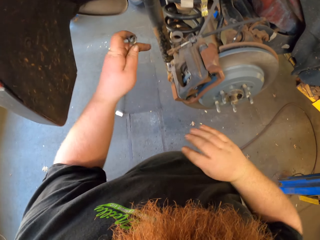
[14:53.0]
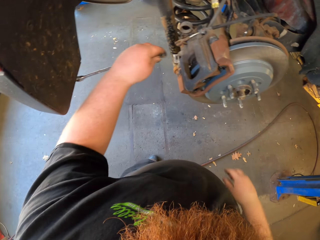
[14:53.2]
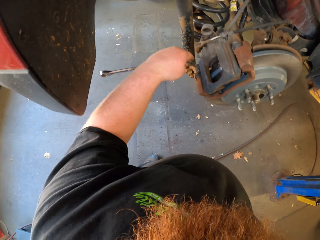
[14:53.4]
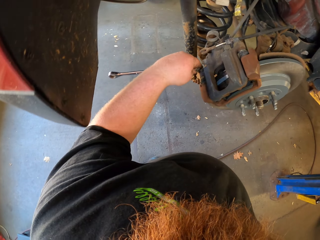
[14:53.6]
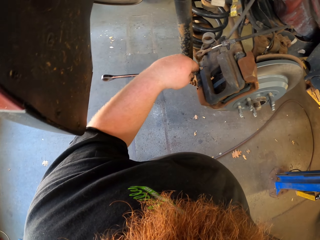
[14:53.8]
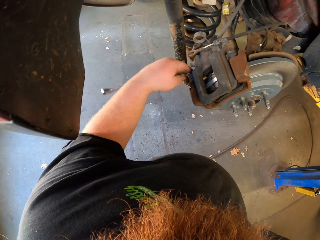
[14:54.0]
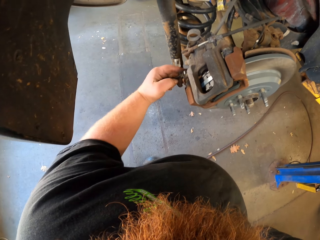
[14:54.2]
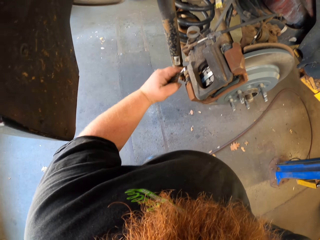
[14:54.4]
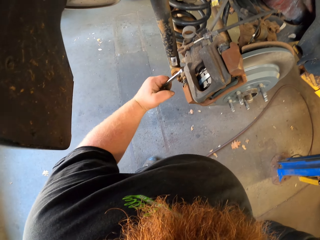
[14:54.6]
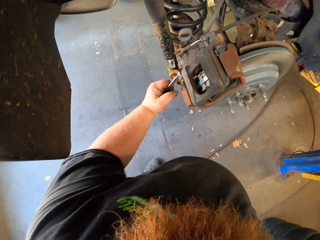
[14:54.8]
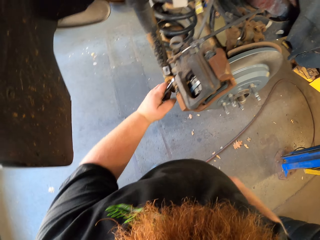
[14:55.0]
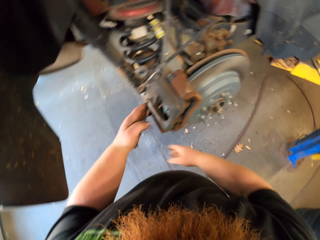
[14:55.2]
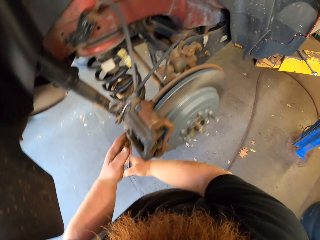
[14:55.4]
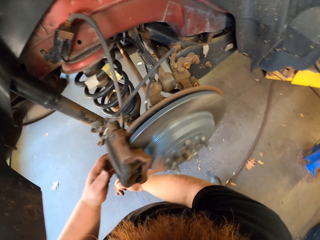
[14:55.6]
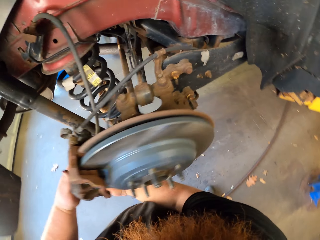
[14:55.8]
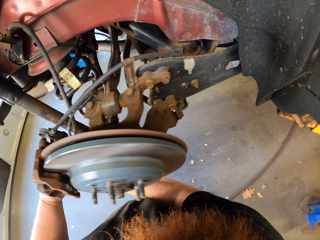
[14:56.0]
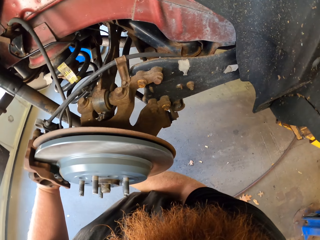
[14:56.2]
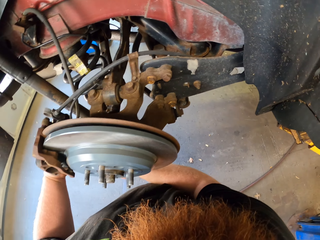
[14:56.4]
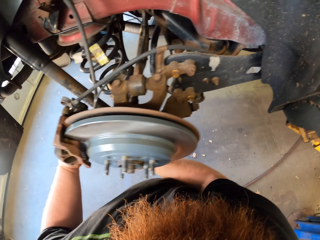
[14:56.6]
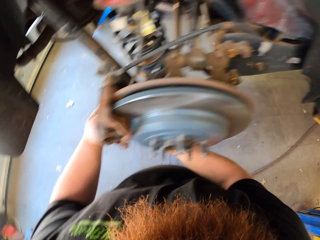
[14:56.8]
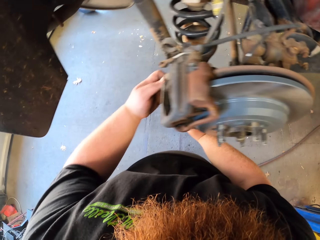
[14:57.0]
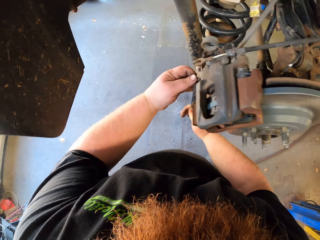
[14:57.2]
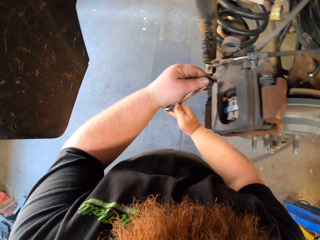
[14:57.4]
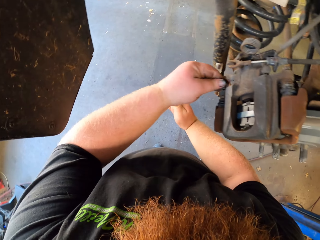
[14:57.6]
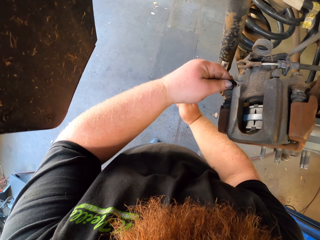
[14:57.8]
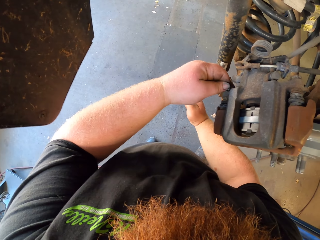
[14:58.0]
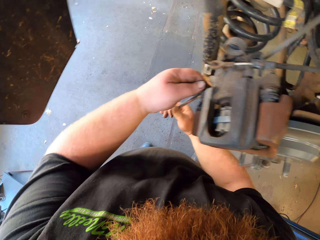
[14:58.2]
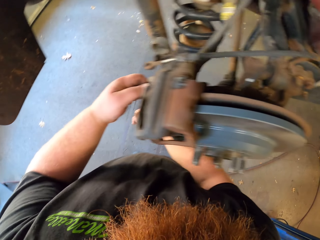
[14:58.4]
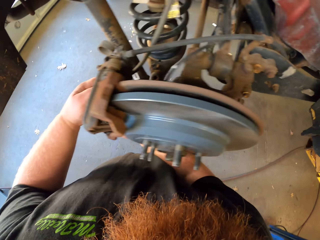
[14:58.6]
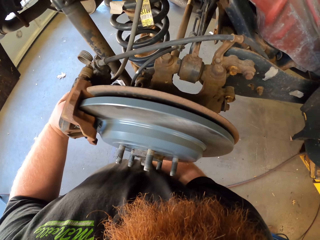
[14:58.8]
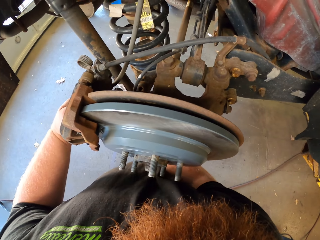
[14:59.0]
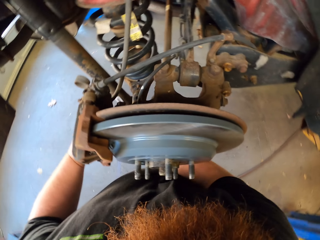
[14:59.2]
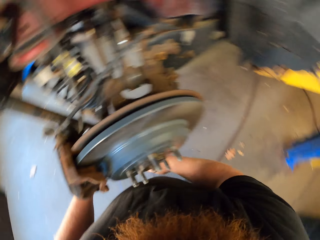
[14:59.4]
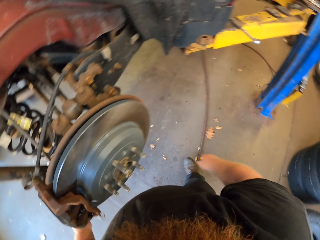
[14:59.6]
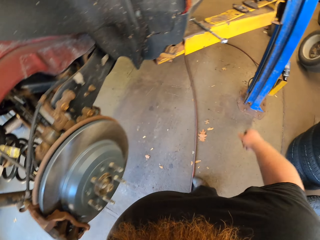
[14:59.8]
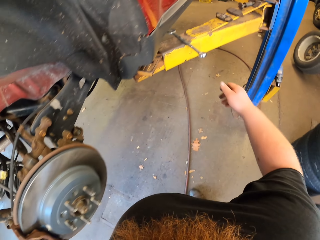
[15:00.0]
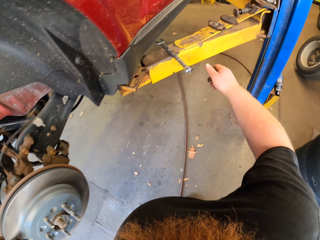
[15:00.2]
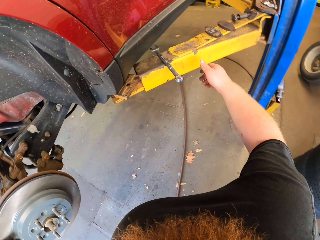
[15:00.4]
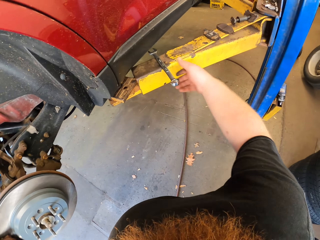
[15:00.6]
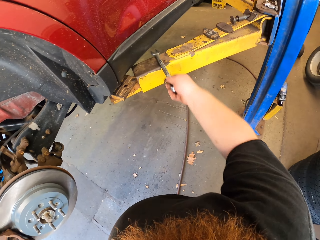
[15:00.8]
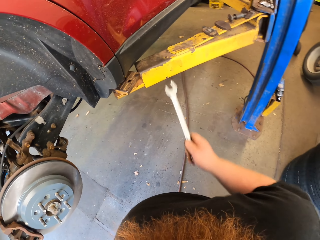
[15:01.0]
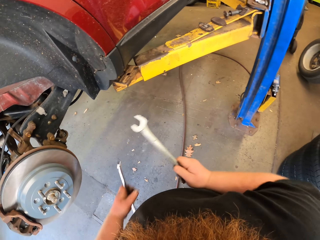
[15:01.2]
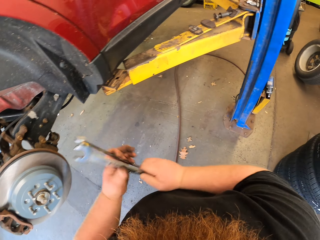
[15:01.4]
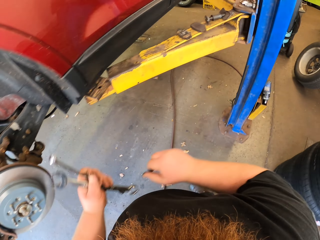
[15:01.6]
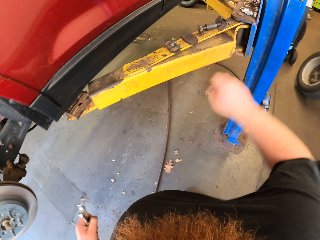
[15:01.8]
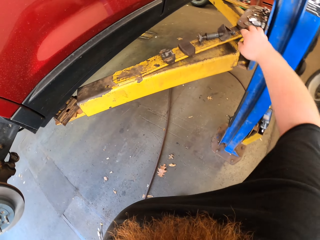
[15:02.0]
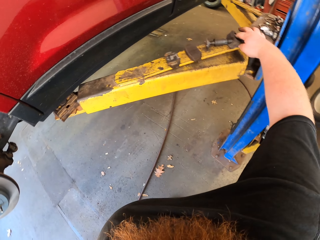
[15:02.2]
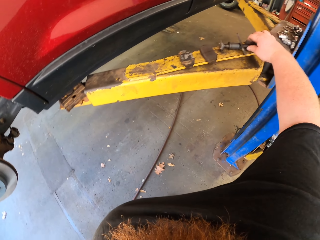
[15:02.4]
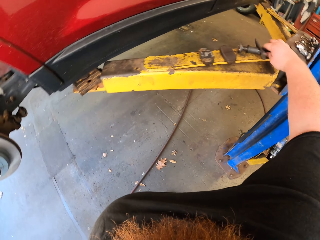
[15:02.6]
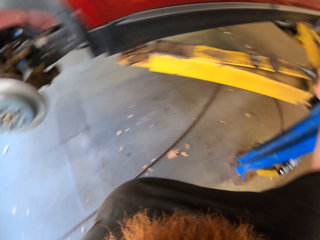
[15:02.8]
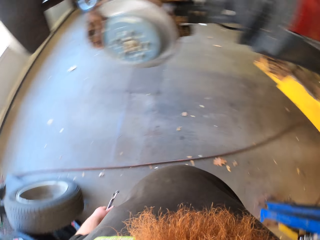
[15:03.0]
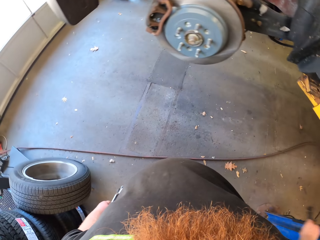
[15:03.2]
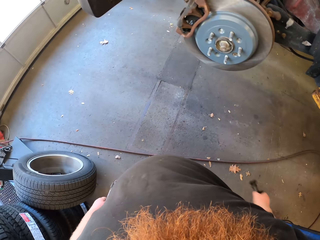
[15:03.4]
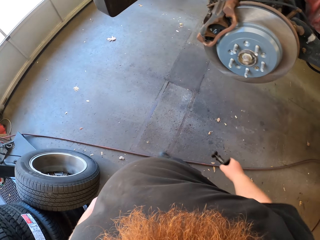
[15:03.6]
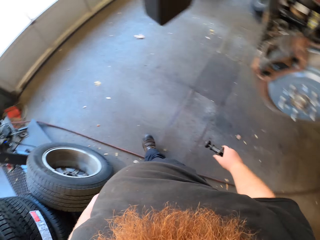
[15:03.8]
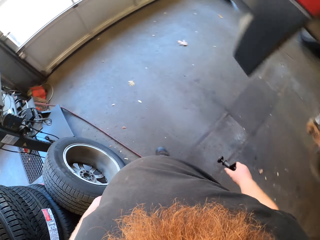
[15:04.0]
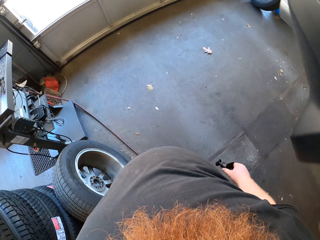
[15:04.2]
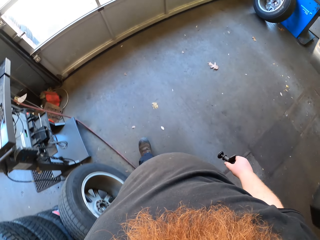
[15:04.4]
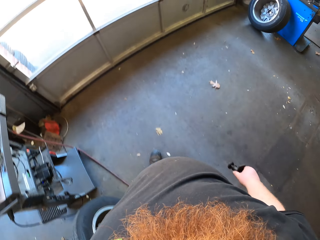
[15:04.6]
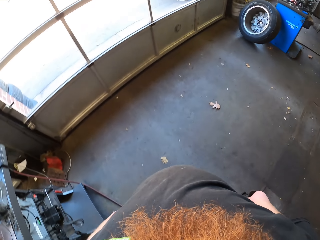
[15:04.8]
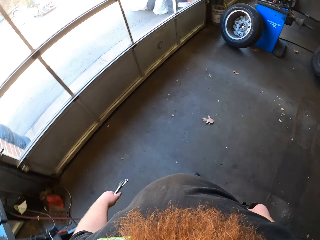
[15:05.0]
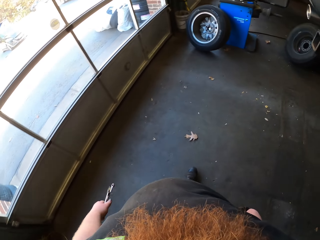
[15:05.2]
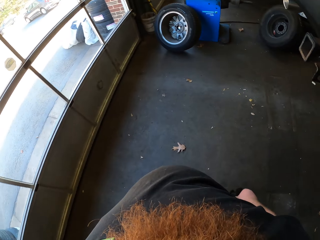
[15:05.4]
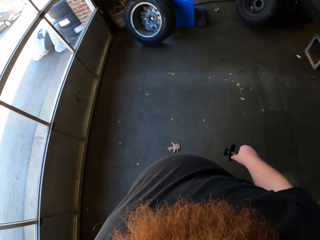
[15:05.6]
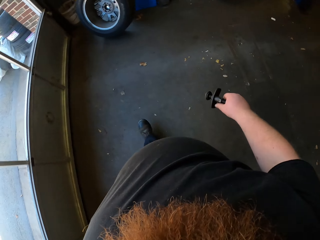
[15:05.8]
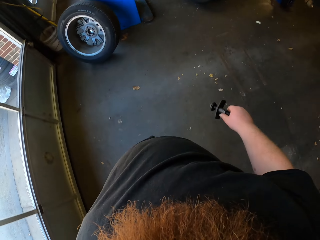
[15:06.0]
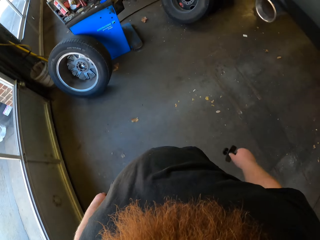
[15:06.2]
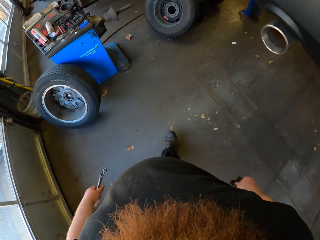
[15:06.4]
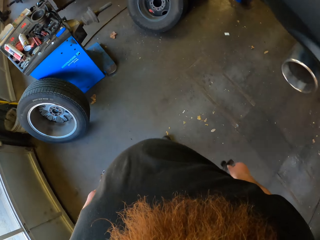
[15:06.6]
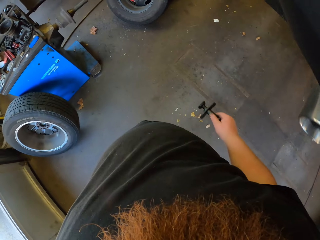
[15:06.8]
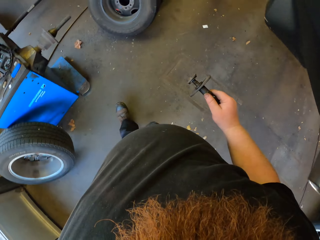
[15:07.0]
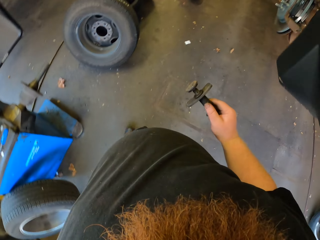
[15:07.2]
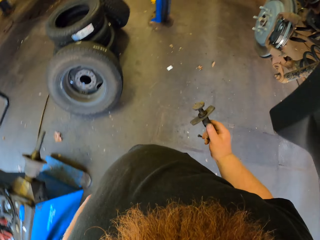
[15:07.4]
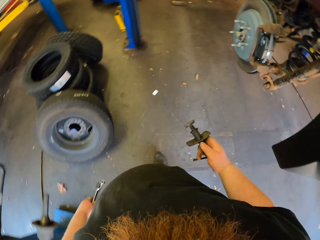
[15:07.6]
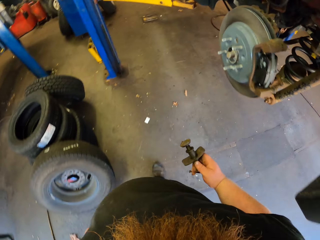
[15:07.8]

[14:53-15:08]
The camera wearer turns the spanner. They tighten the nut. They pick the other spanner from the metal stand. They put the spanner in the other hand. They take the metal. They walk around the car in the room.

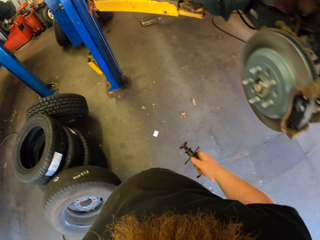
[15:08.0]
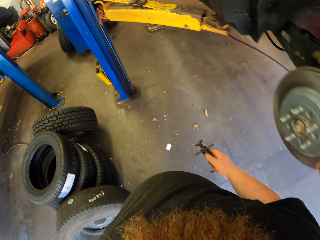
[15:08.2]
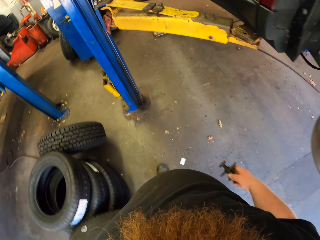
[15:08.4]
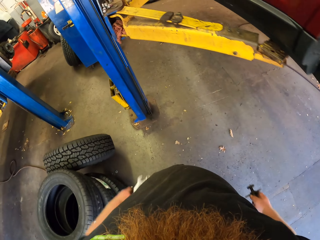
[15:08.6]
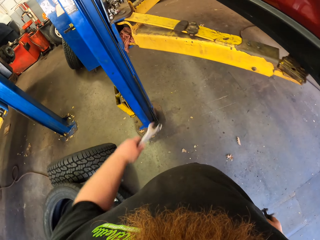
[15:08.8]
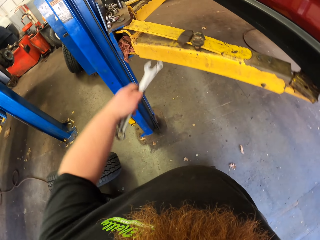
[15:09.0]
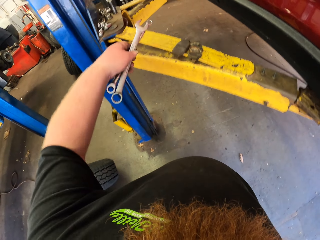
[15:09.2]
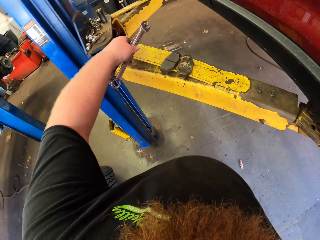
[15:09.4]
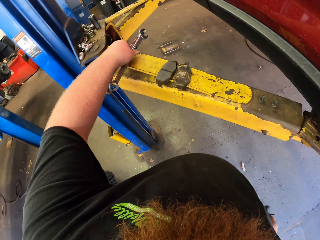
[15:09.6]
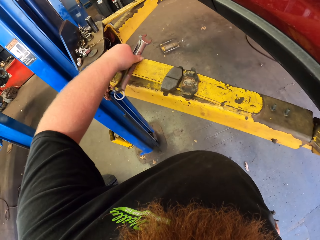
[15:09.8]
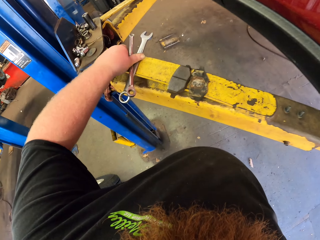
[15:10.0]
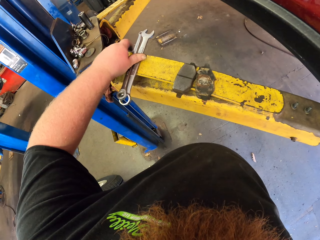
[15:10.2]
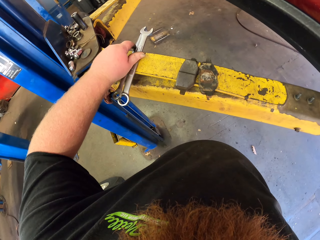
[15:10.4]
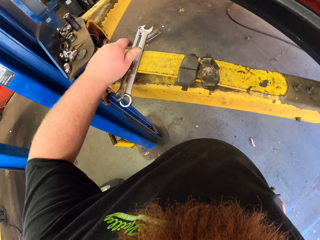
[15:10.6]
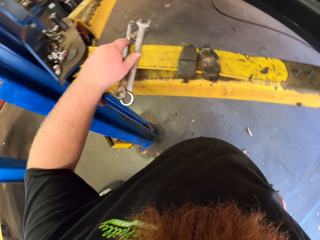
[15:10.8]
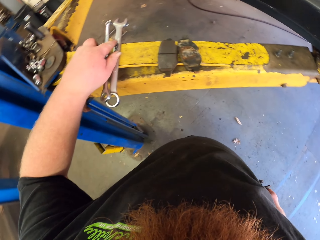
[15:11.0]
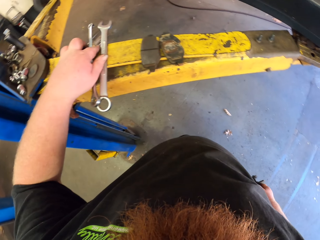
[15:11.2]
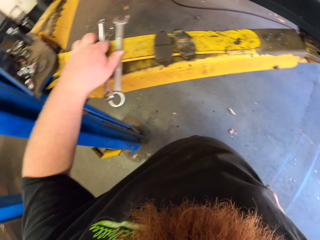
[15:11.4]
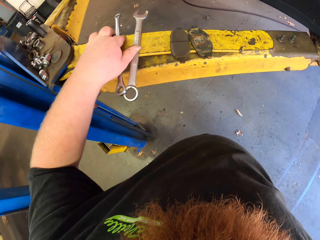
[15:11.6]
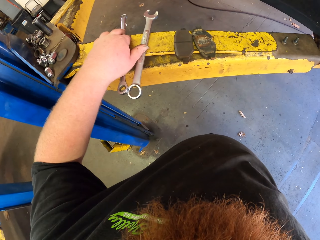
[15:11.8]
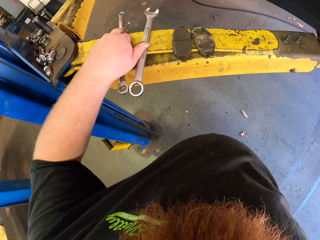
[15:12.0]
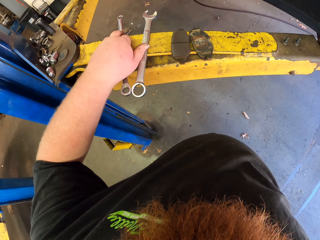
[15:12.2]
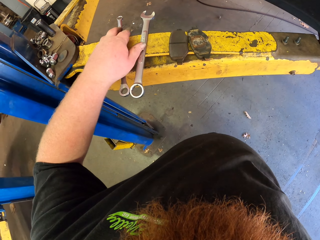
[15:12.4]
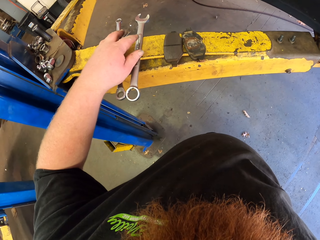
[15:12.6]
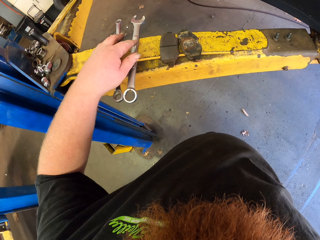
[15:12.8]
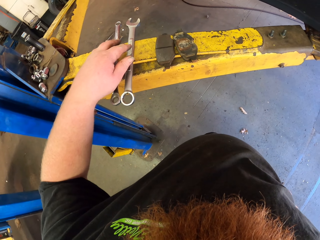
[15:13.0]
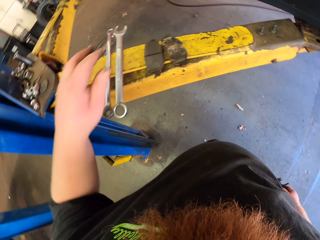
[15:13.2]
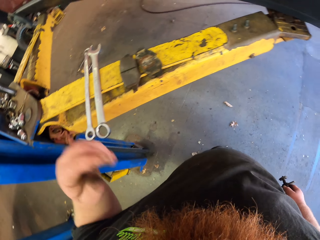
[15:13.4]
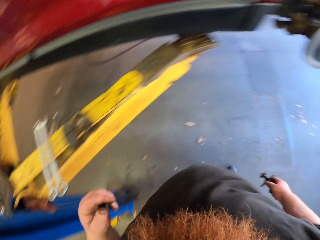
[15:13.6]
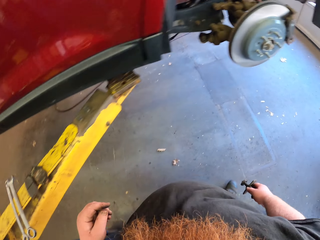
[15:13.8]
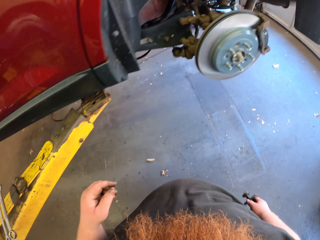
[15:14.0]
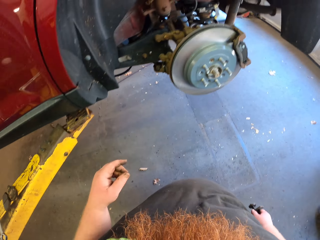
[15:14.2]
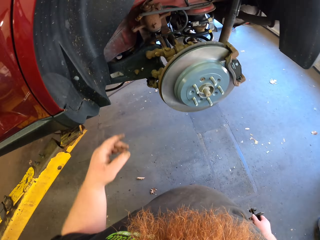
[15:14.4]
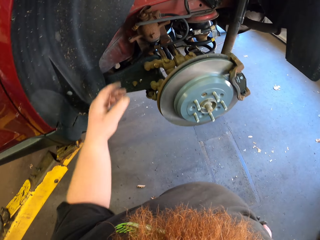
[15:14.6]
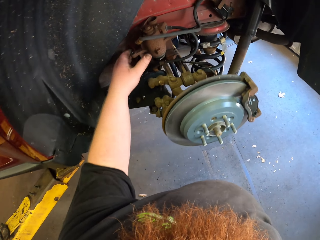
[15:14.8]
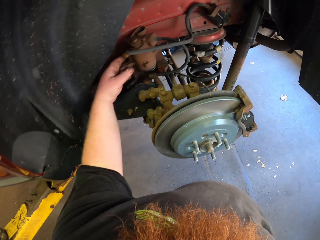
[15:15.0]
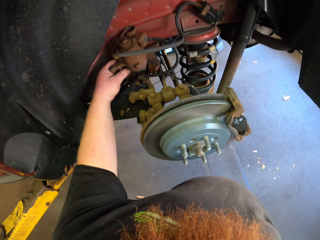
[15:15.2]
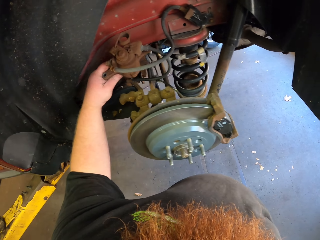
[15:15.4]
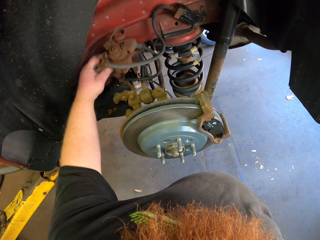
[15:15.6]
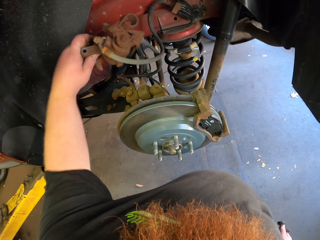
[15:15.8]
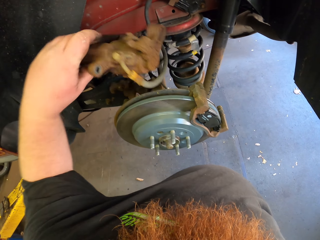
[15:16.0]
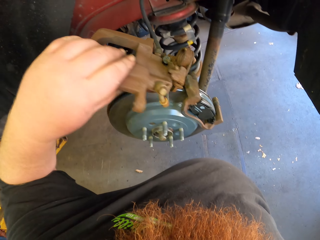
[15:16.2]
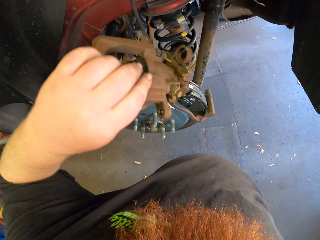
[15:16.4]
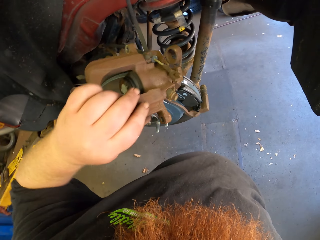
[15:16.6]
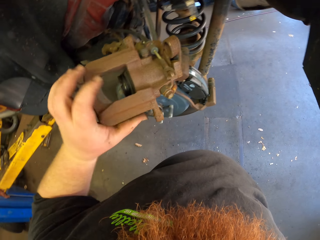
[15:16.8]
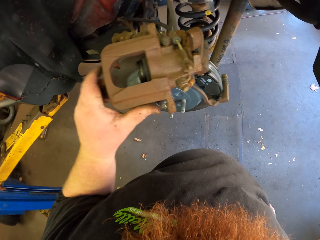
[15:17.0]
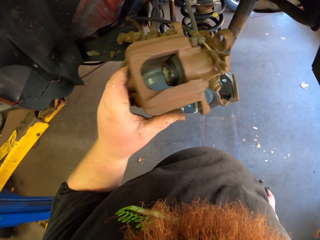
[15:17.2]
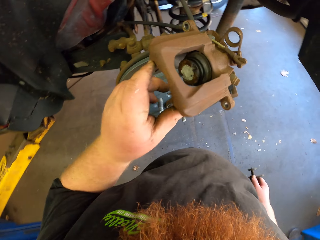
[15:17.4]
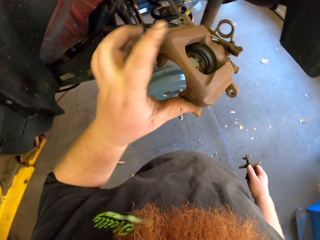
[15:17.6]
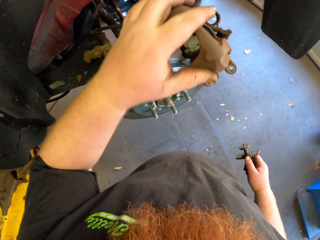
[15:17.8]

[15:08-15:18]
The camera wearer puts down the spanners on the metal stand. They touch something. They fix the car wheel with the left hand. They move something.
